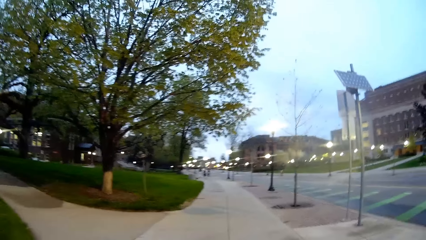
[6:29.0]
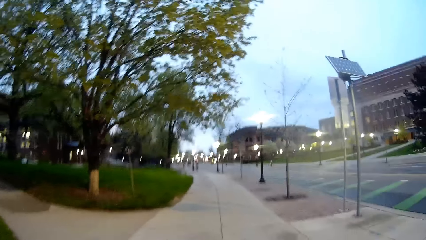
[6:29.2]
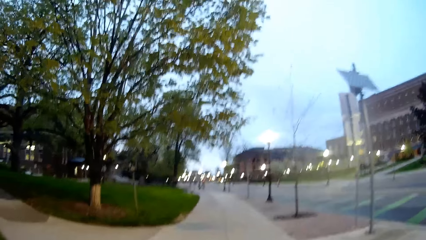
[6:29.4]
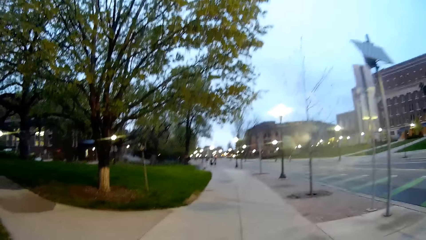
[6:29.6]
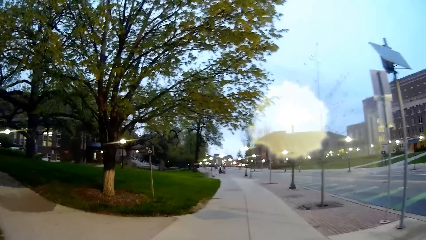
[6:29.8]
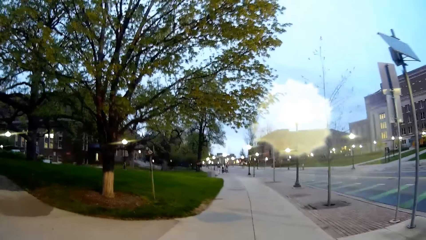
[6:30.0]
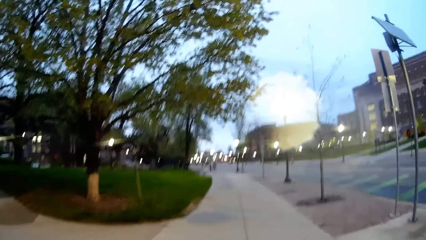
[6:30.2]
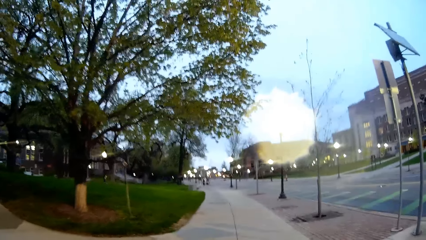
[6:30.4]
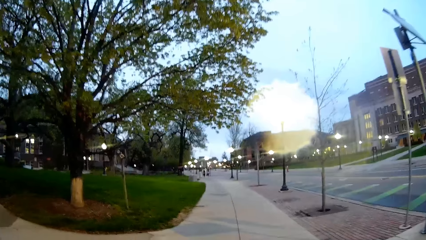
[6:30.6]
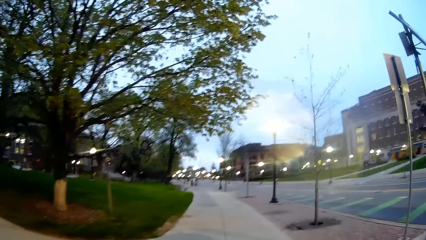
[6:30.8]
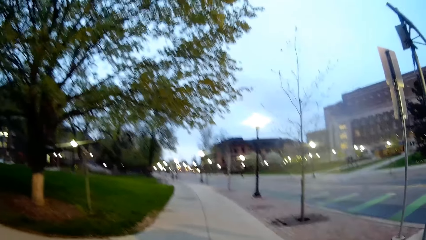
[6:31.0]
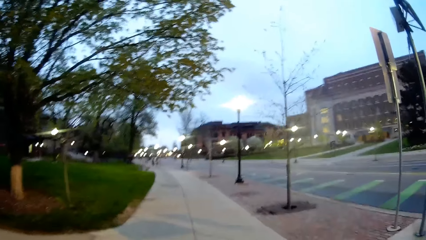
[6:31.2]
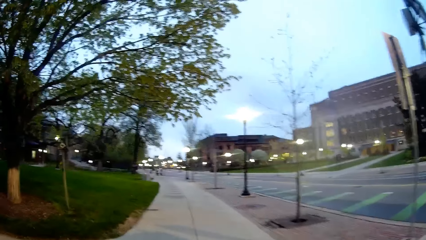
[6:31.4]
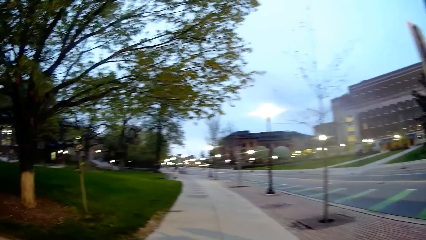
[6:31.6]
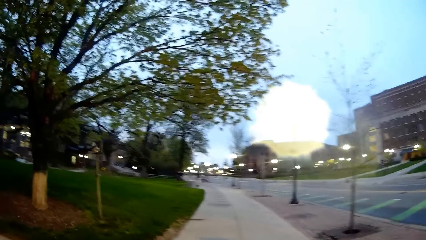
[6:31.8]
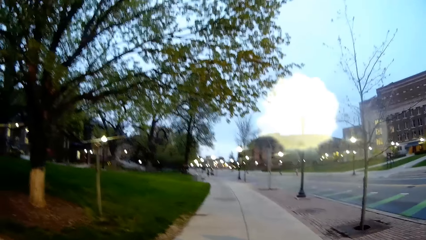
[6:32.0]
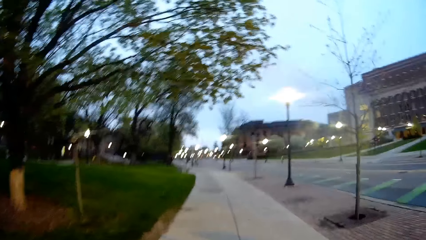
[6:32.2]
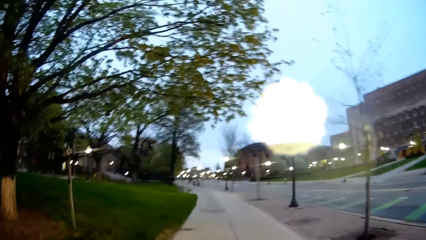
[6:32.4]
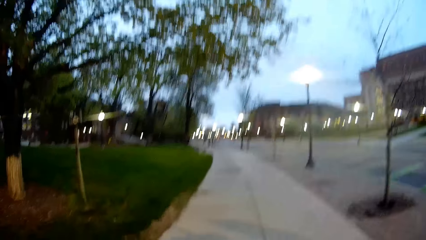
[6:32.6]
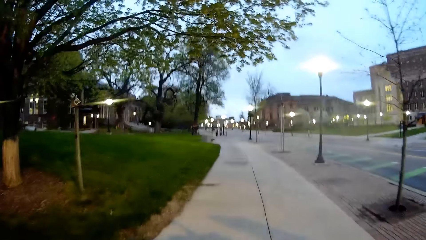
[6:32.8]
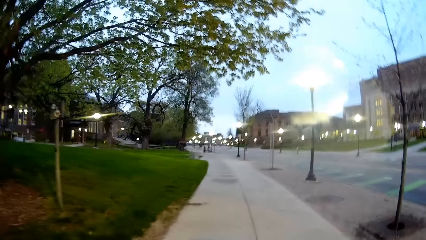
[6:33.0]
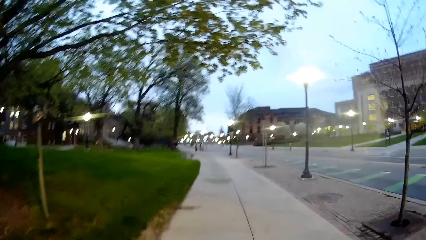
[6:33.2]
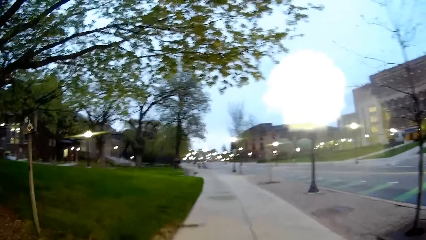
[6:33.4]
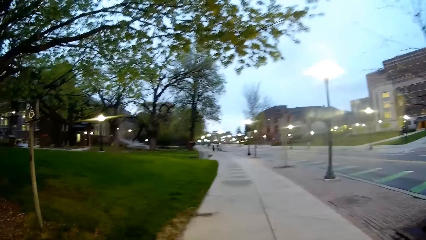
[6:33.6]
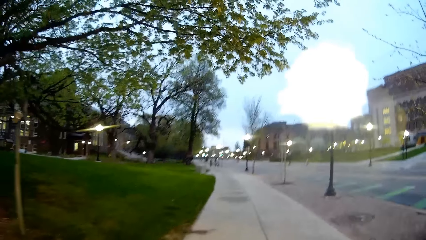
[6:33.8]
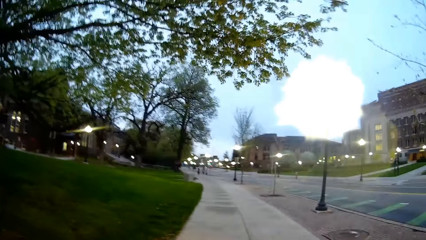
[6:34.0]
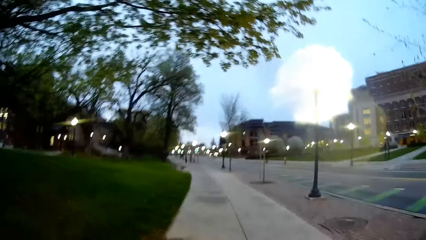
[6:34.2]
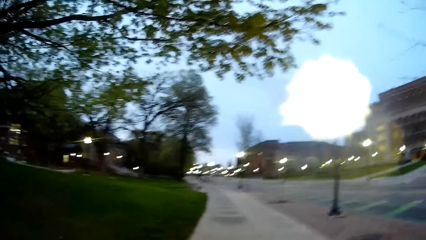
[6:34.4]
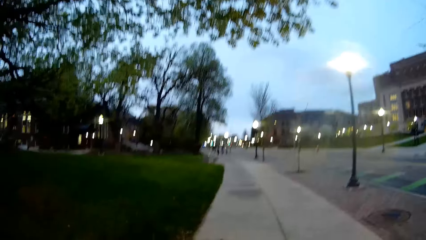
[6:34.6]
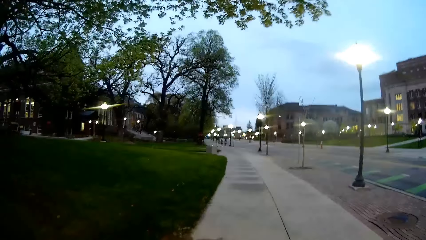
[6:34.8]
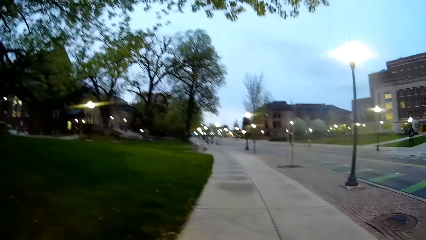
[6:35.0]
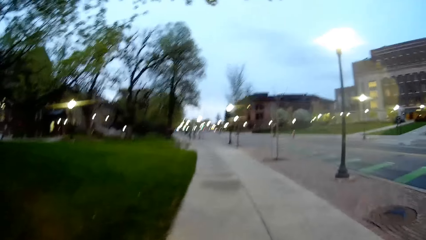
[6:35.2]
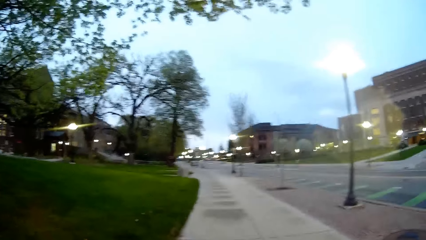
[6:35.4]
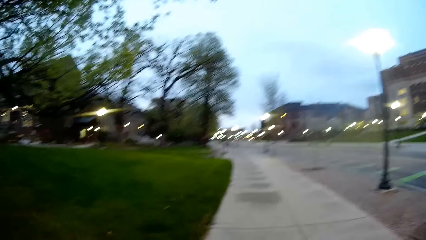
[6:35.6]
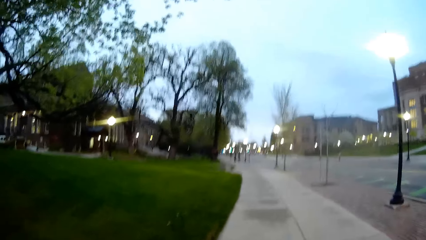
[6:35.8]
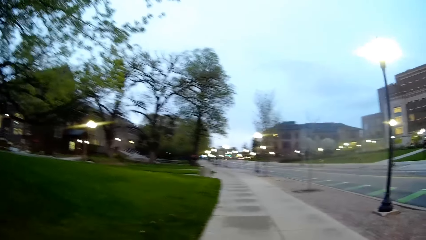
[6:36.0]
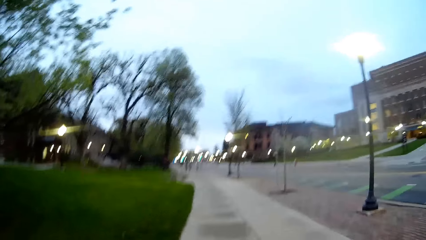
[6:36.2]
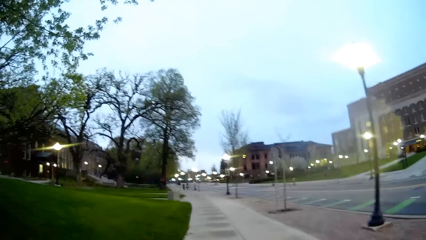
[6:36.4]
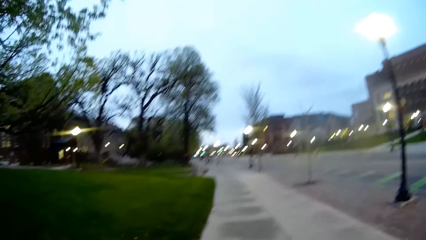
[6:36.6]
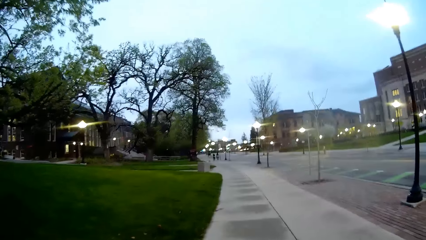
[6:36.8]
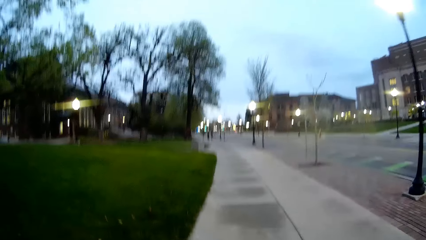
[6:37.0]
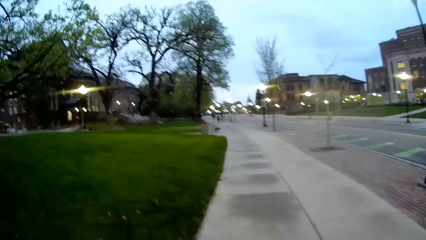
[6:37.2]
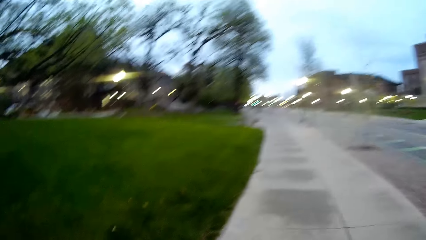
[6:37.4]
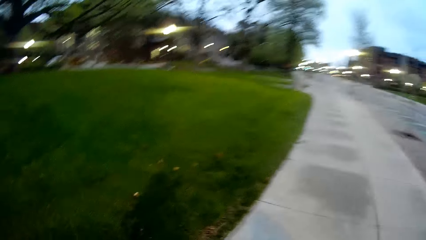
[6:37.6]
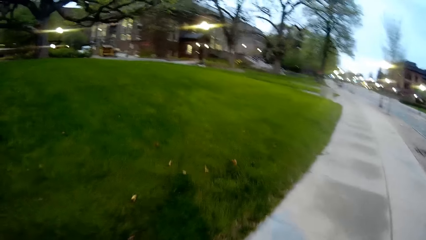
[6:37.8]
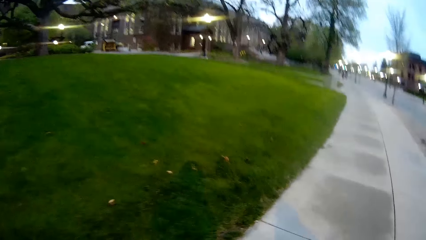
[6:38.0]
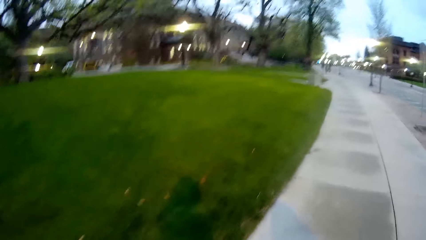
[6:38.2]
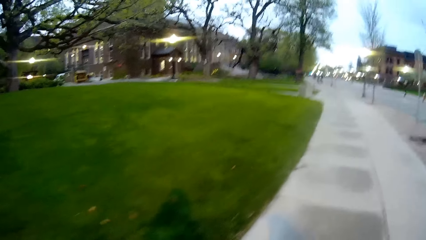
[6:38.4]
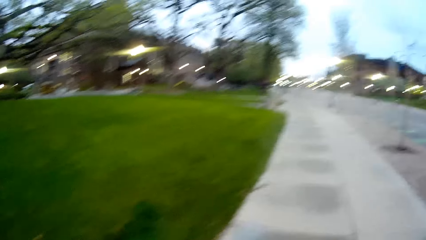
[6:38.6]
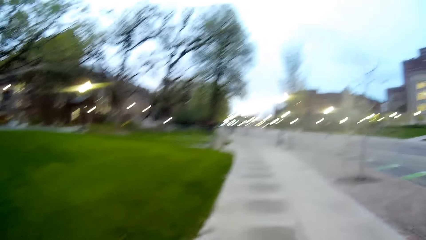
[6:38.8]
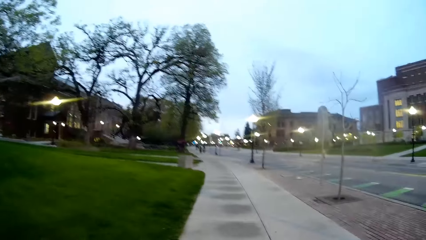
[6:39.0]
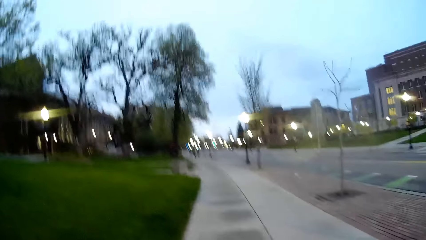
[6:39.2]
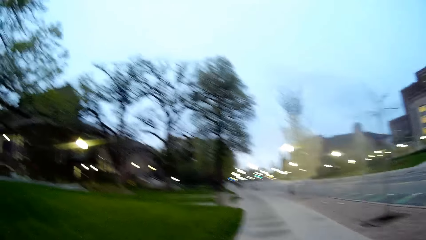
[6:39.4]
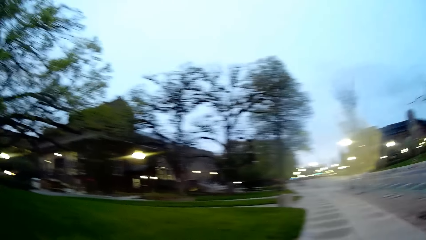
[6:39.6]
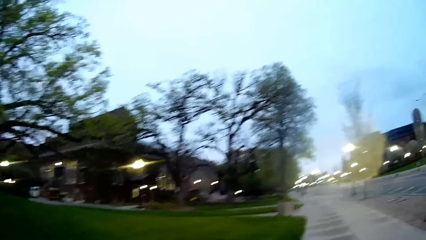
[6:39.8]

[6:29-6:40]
The camera wearer walks on the road.

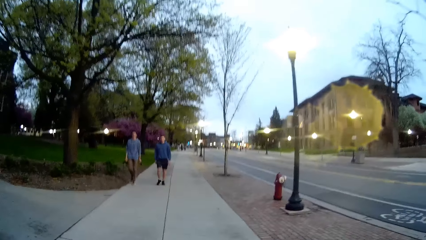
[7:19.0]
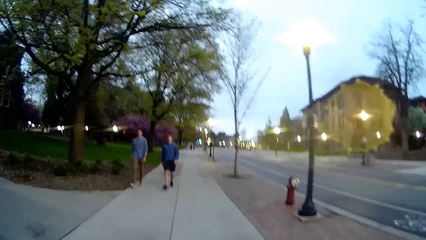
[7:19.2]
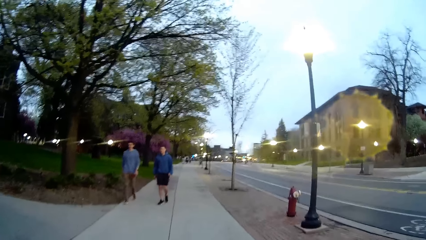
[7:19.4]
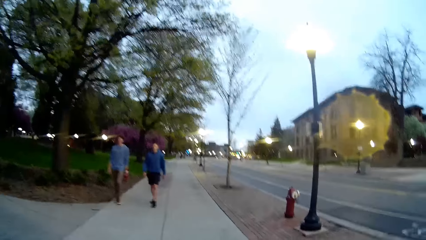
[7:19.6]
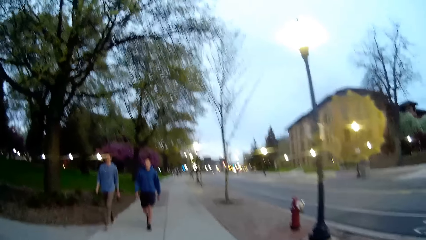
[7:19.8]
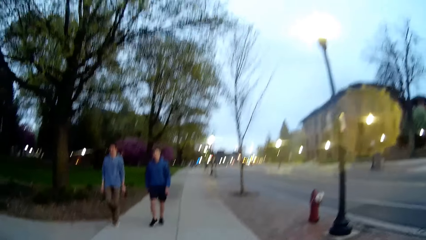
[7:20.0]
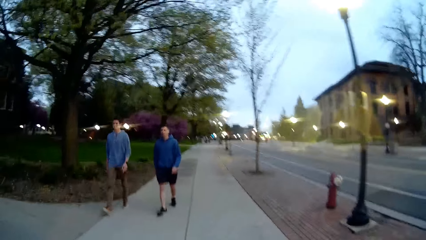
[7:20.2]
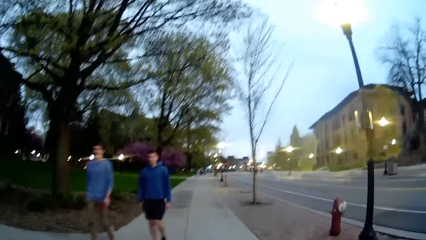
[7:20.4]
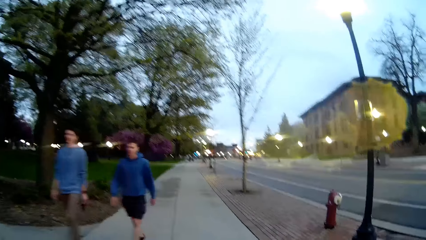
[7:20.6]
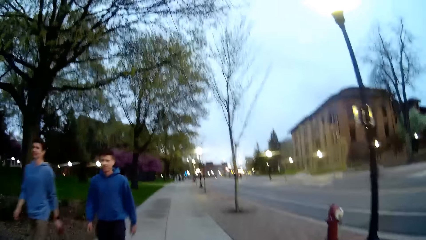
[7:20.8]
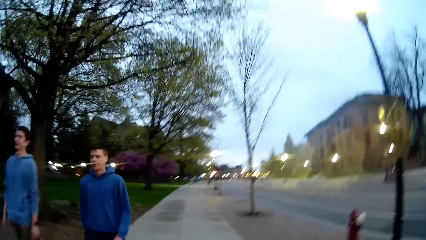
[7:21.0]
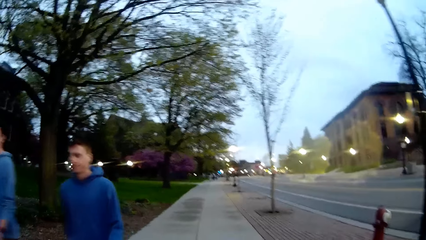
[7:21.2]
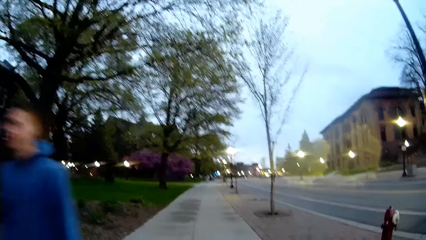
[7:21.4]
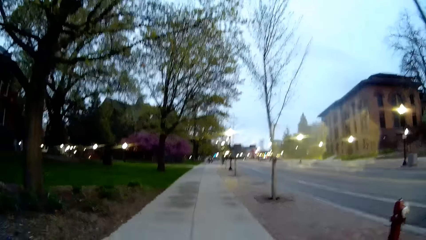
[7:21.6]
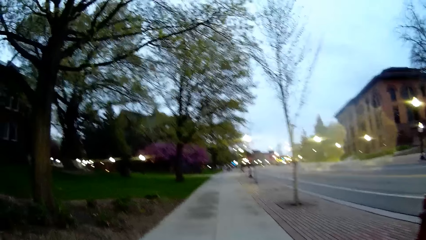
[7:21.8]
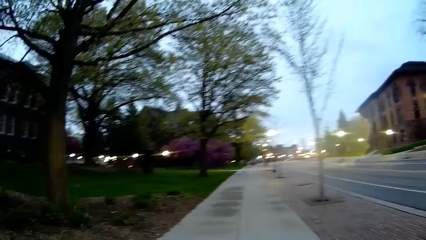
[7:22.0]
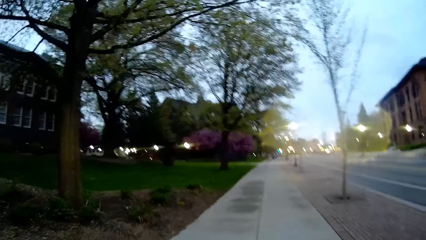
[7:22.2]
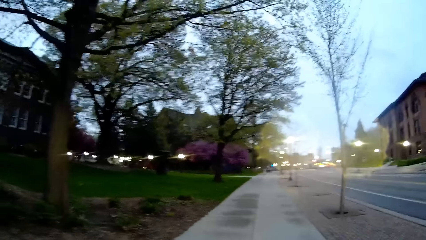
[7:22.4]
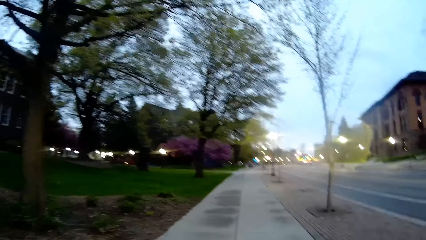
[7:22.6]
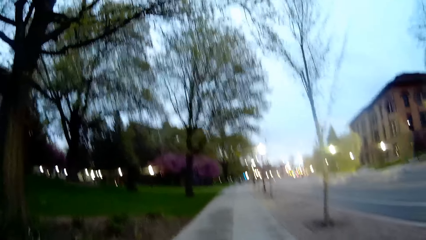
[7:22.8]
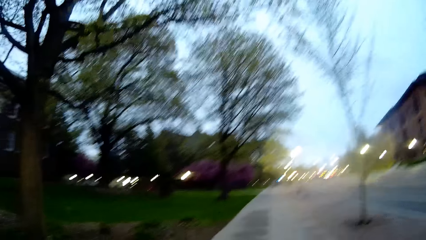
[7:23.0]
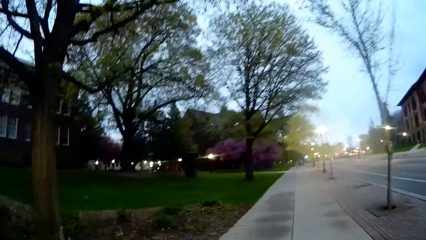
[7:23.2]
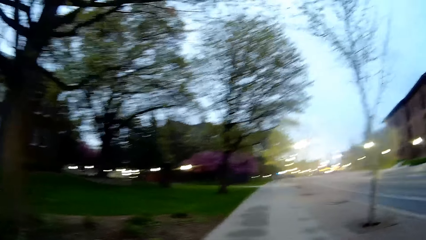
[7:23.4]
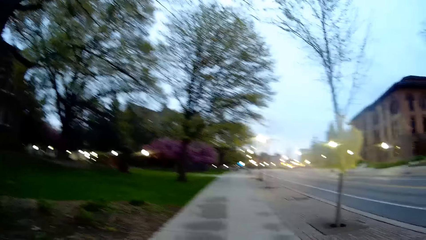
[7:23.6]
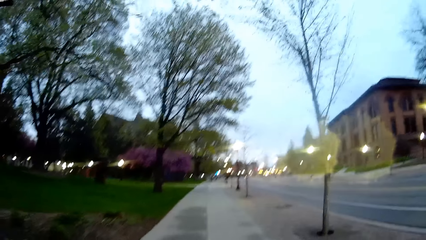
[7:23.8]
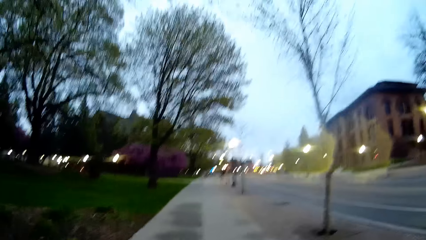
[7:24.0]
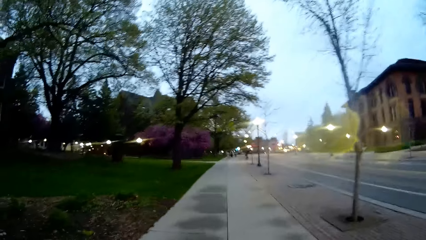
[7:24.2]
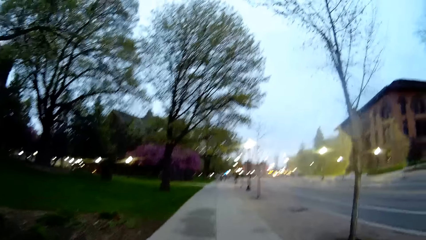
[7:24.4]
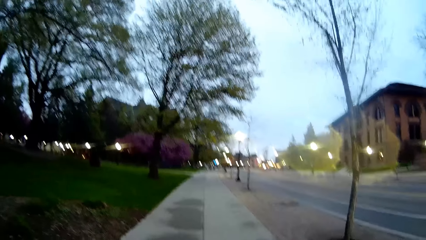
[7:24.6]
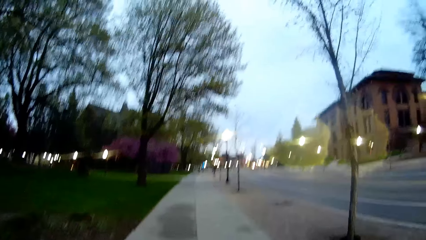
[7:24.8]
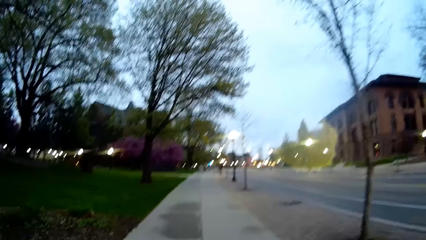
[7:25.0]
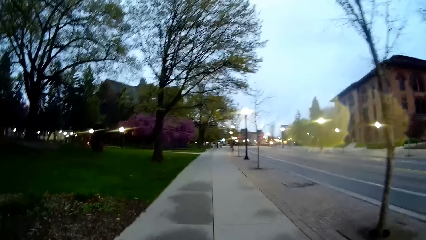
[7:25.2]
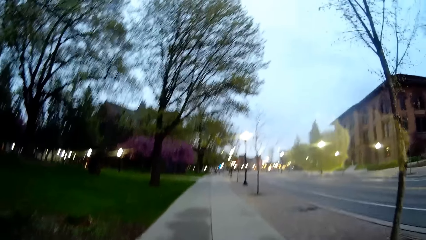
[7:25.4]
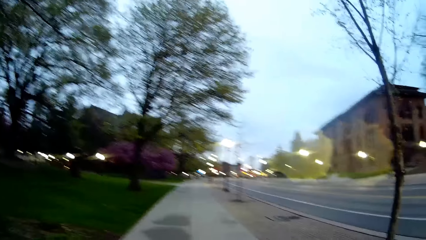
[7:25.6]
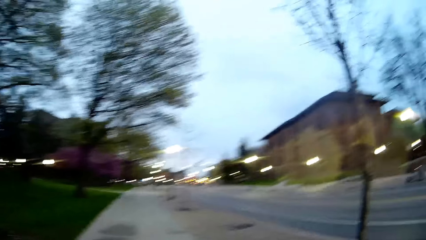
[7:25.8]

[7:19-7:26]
A man and another man walk past the camera wearer.
